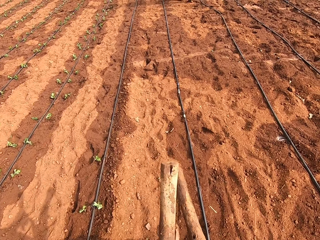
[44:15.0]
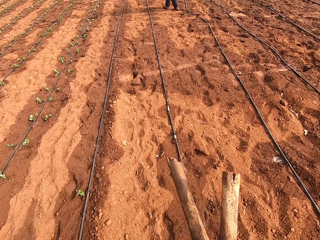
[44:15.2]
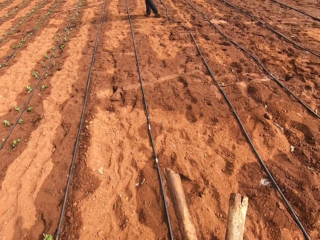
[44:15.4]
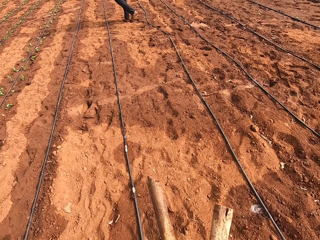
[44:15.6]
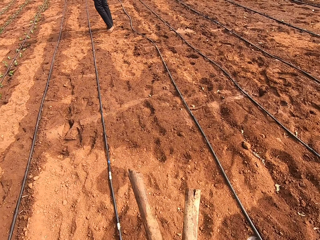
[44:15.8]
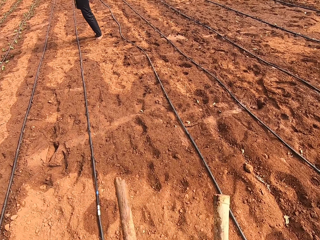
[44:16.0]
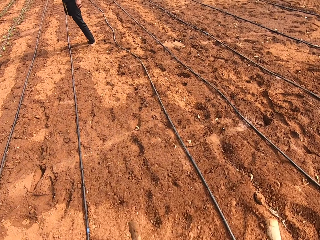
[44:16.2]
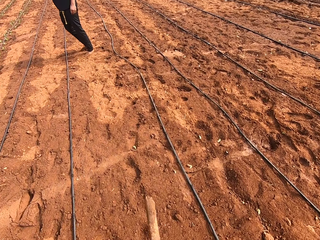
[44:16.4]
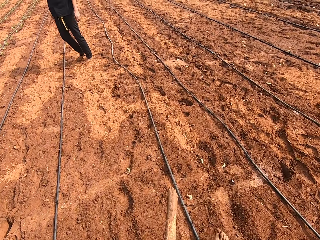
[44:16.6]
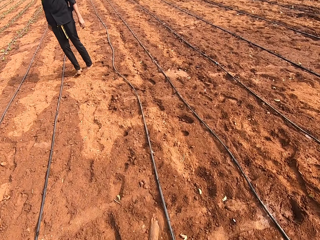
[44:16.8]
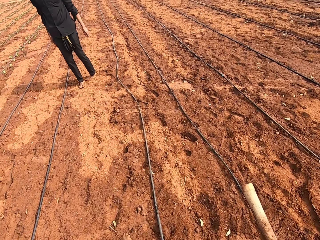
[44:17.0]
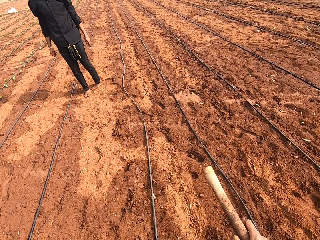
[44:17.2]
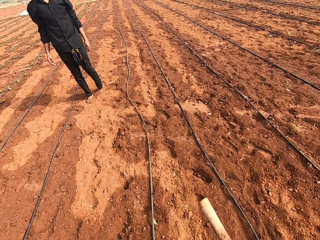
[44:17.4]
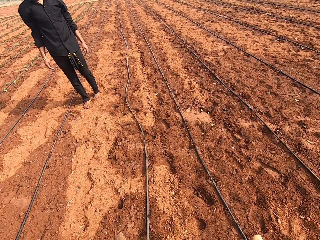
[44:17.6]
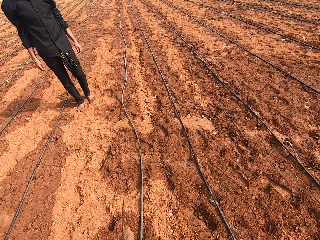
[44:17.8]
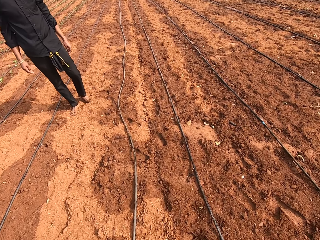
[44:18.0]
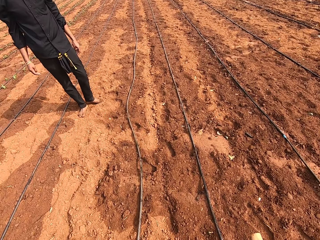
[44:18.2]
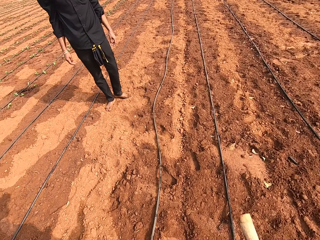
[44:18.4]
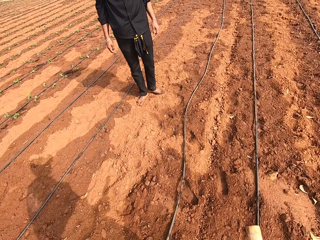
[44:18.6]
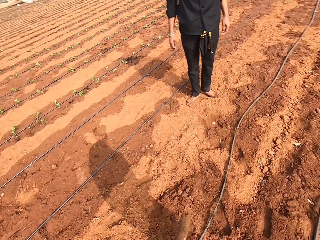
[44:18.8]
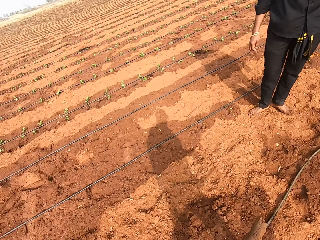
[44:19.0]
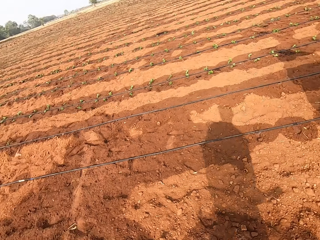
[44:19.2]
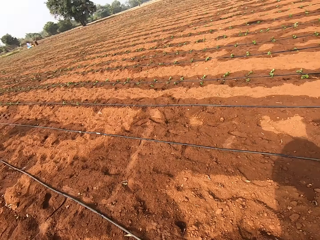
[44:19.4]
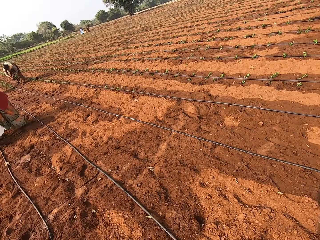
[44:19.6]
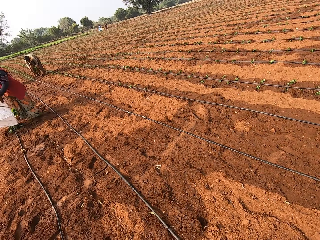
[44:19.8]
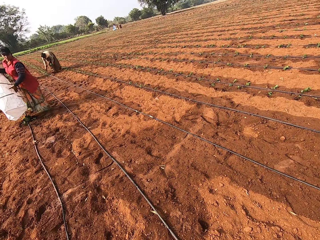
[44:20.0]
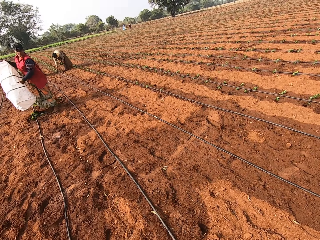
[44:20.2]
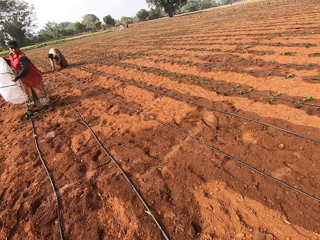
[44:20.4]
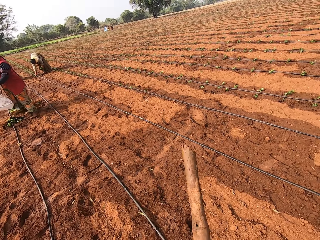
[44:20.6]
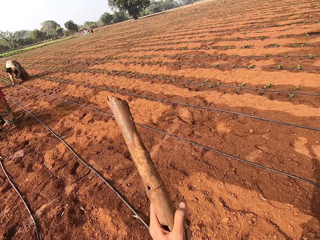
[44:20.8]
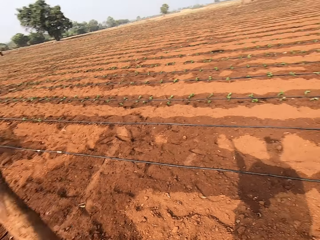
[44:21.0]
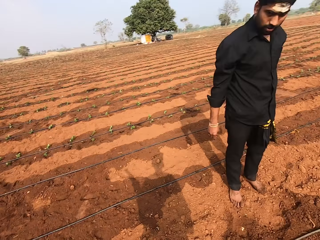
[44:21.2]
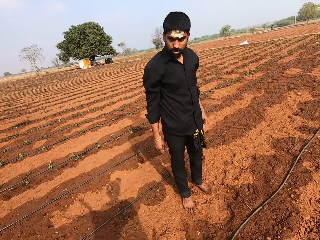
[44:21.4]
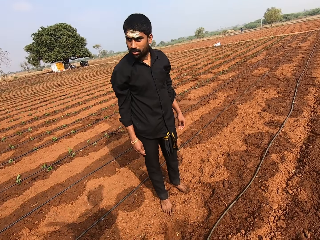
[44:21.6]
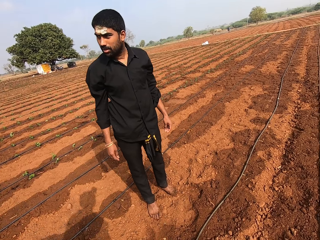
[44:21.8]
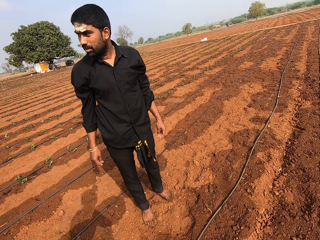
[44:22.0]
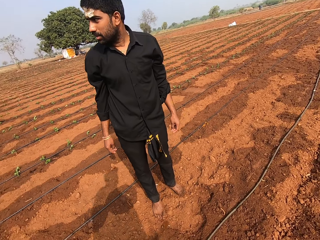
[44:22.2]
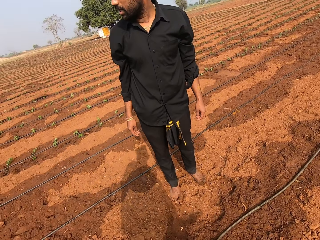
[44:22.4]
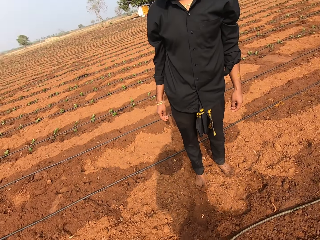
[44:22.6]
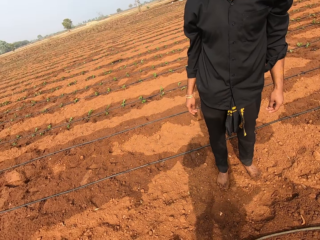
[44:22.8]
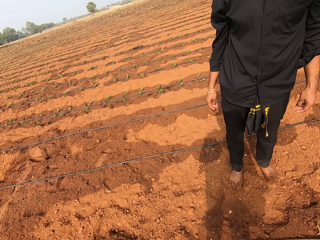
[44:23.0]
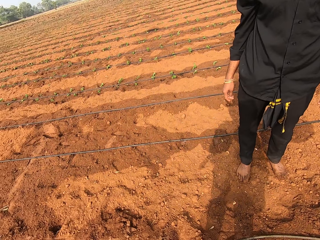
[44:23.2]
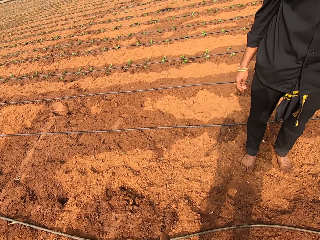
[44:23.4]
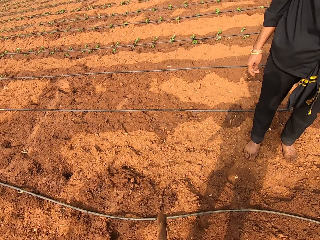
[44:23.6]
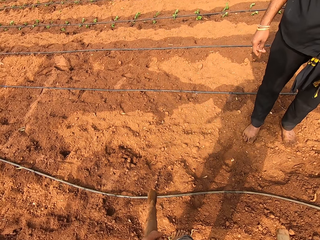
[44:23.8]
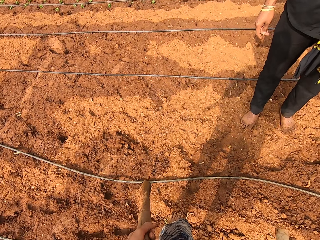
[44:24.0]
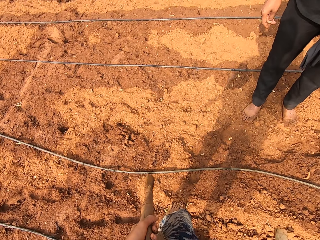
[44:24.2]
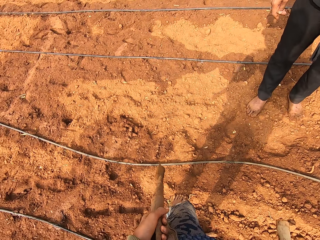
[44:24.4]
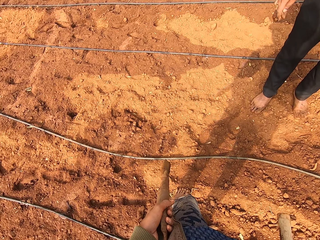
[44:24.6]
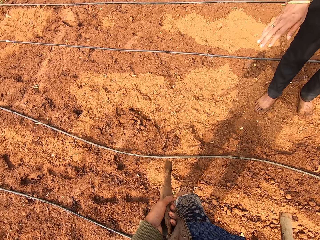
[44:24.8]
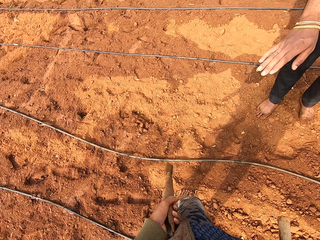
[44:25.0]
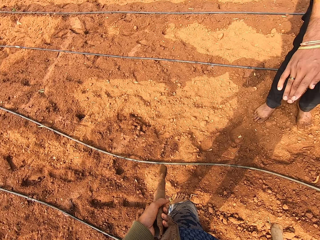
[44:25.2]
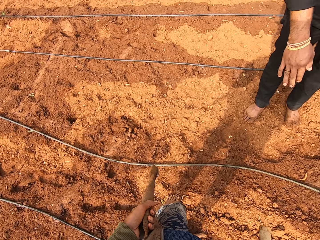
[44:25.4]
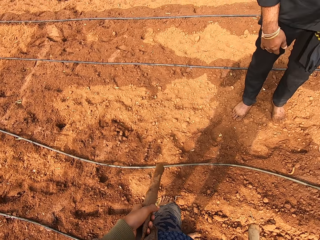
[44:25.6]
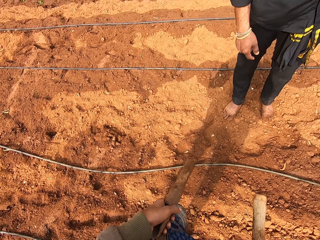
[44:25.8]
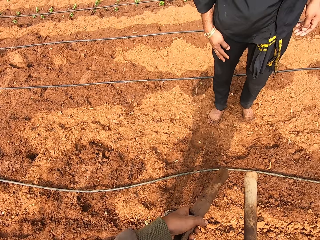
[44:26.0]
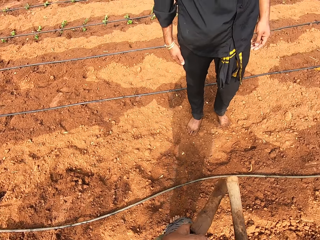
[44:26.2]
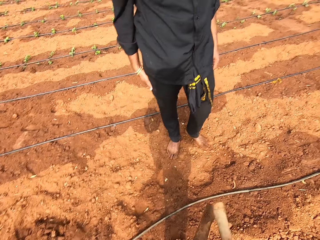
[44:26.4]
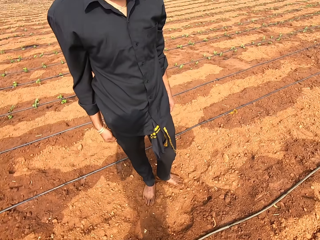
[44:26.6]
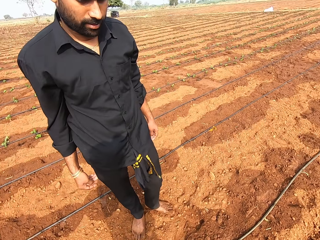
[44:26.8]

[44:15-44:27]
The camera wearer walks. They talk to a man.

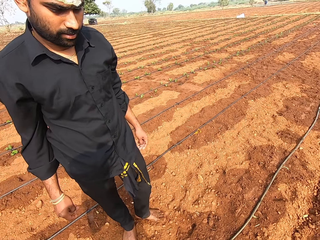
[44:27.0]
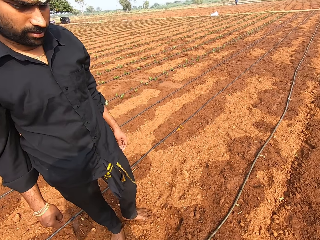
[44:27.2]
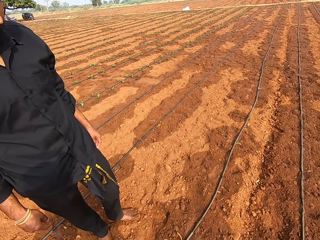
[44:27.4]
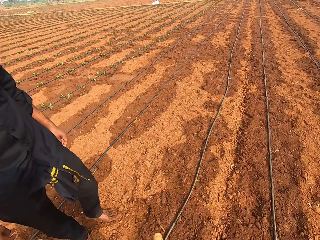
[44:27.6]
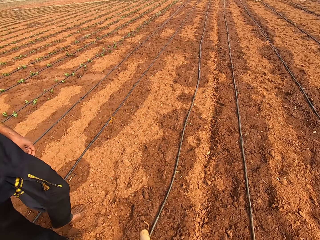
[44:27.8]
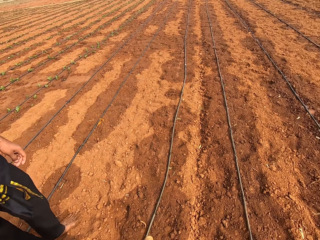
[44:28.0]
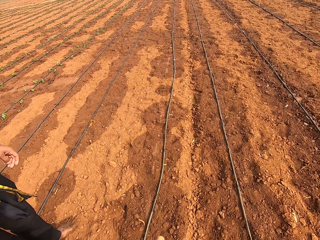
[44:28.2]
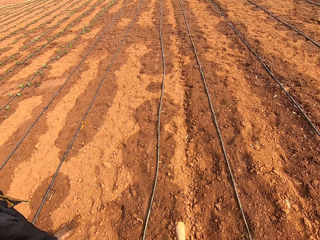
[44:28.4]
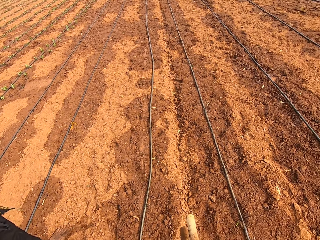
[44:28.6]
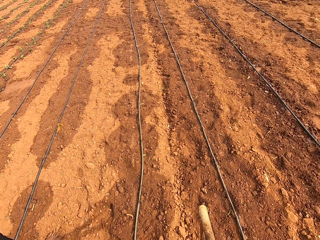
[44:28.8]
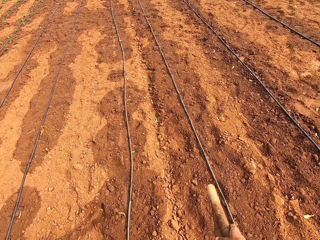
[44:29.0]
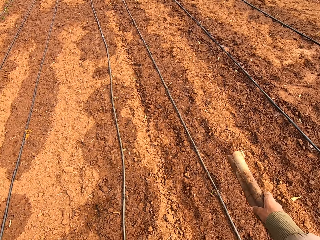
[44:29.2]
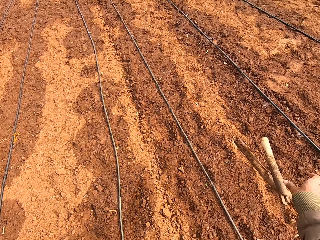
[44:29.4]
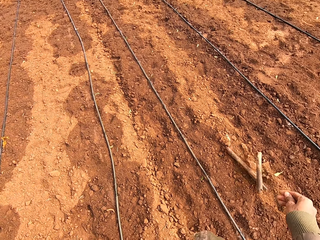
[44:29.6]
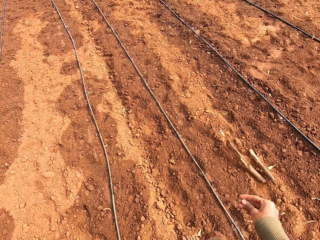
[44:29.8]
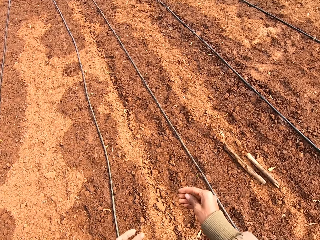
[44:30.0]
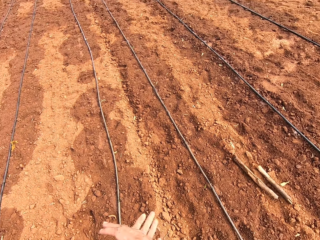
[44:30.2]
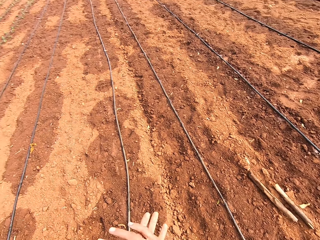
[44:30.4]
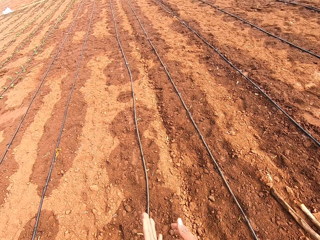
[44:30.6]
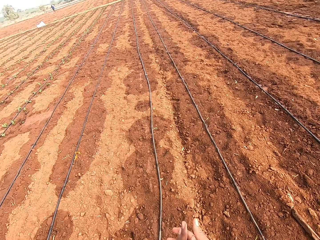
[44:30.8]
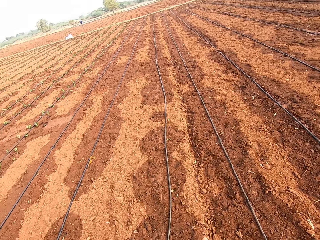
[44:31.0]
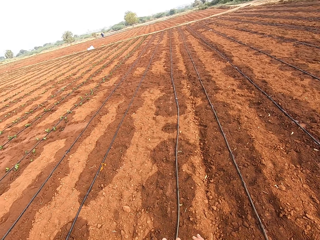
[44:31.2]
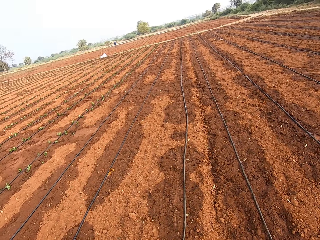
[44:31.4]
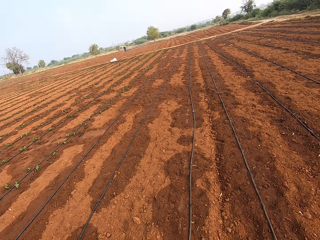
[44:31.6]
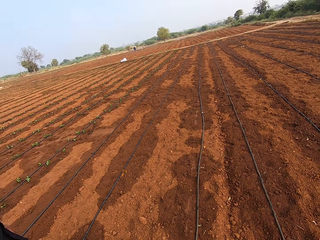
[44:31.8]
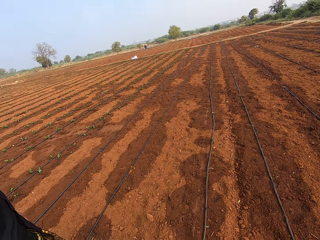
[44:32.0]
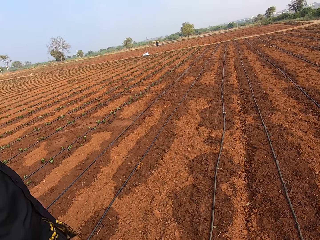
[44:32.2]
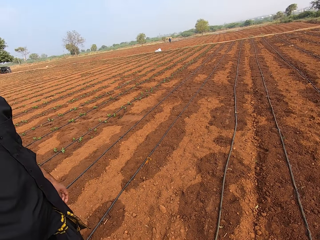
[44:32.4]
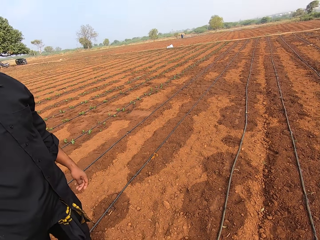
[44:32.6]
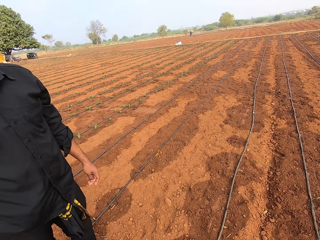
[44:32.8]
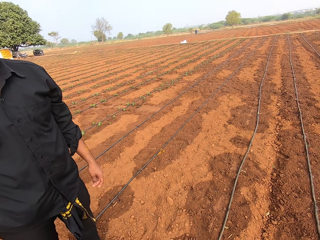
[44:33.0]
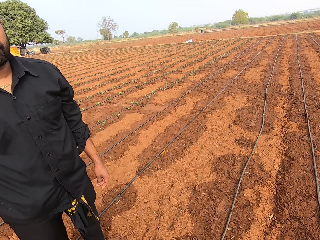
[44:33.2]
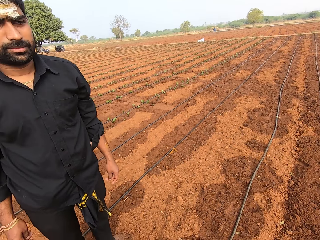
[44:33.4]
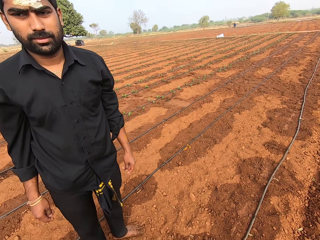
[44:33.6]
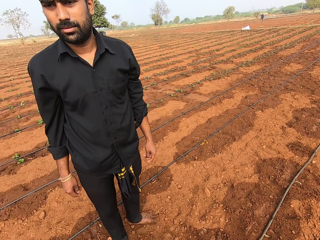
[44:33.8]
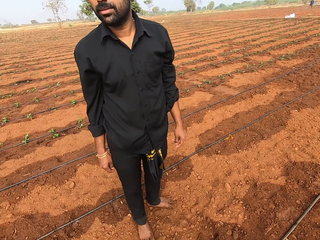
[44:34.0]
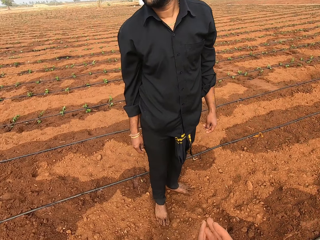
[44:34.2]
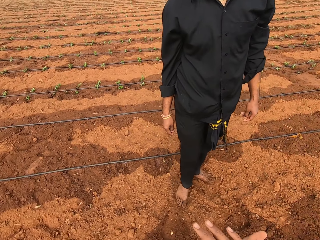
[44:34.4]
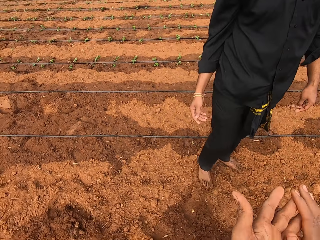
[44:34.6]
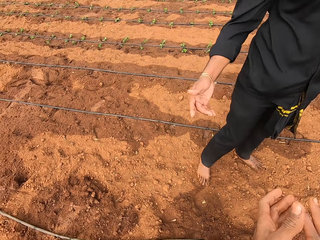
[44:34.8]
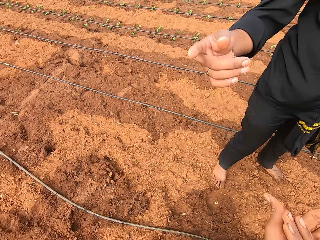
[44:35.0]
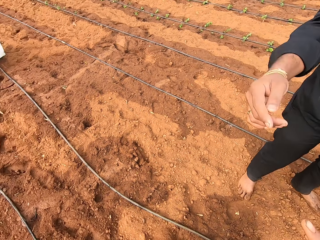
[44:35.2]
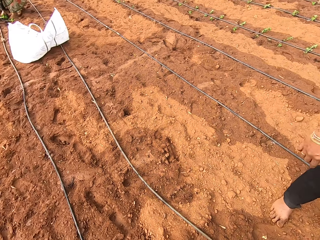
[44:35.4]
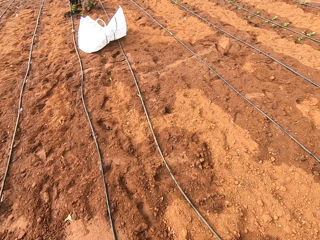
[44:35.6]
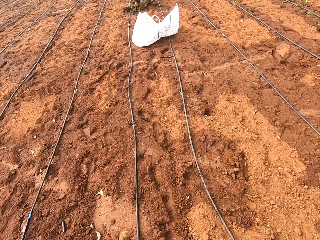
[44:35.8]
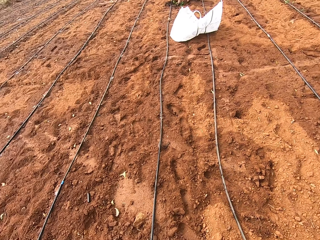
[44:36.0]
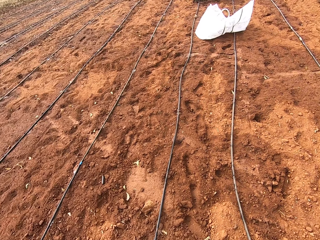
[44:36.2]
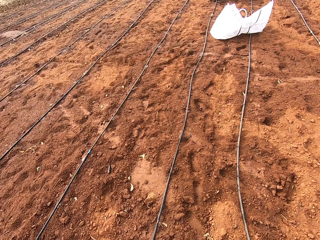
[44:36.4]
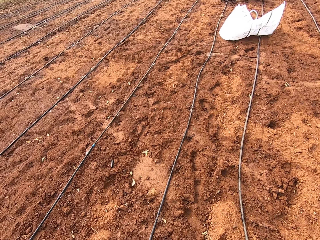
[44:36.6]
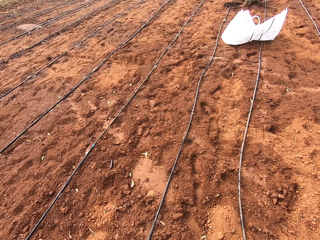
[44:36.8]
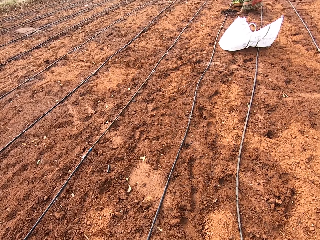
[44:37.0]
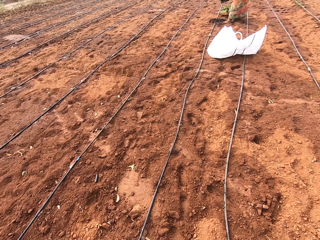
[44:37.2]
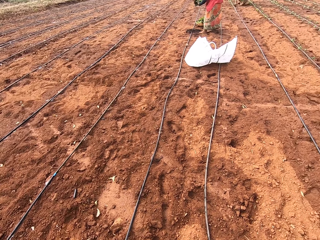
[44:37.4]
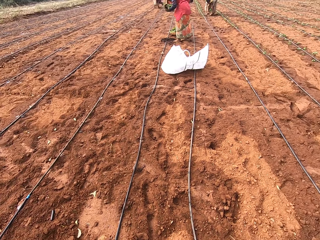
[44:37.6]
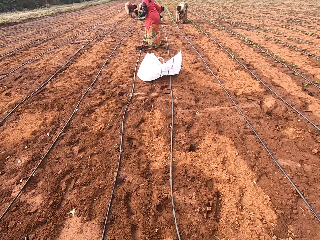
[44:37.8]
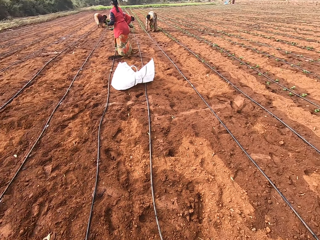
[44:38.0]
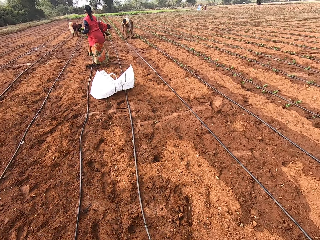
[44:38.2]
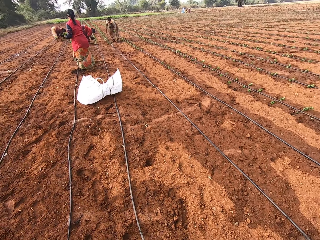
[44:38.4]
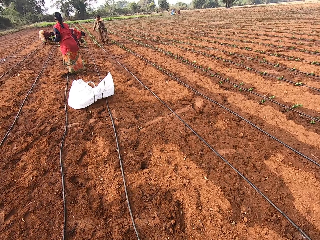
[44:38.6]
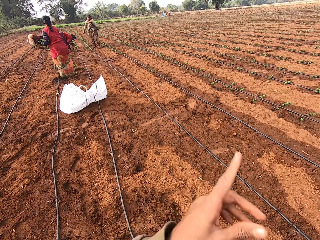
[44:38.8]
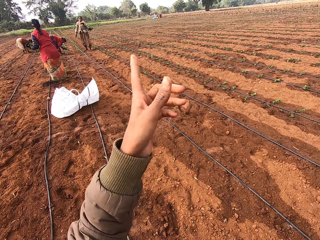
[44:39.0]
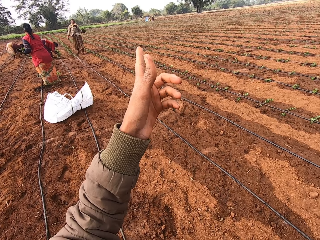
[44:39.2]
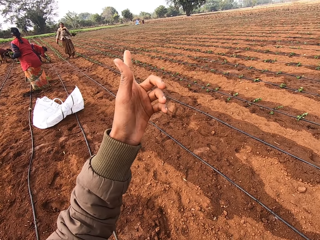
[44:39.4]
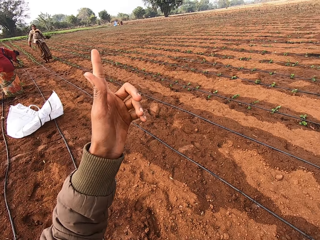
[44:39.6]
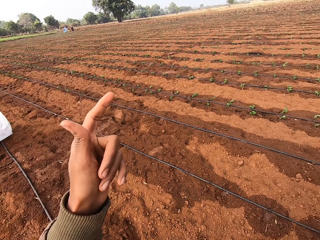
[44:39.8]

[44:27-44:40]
The camera wearer drops the sticks on the farmland with his right hand. He talks to a man.
